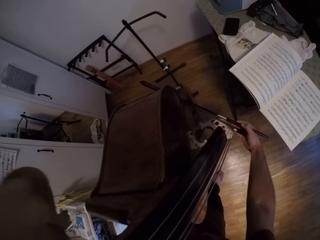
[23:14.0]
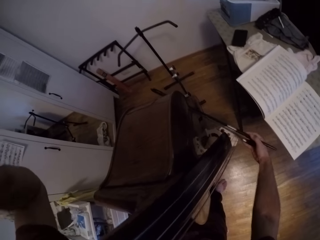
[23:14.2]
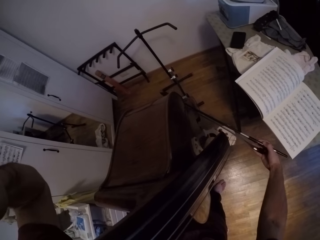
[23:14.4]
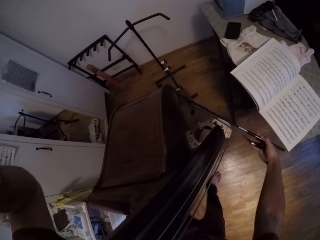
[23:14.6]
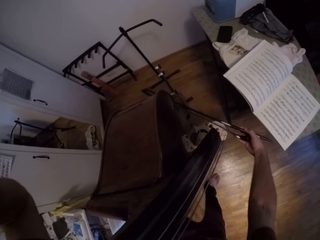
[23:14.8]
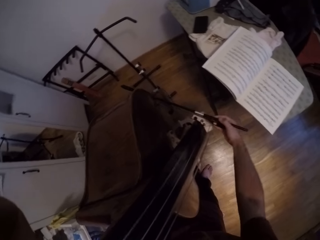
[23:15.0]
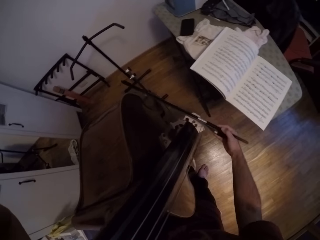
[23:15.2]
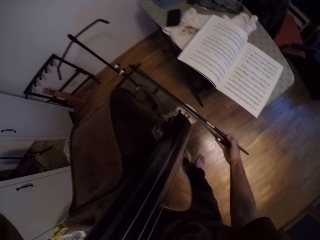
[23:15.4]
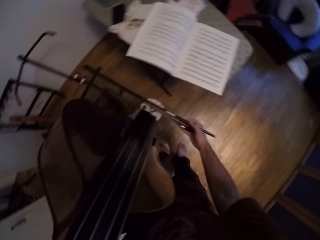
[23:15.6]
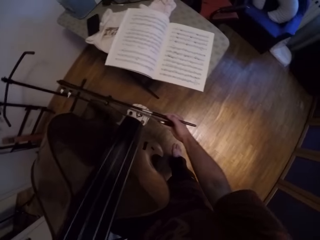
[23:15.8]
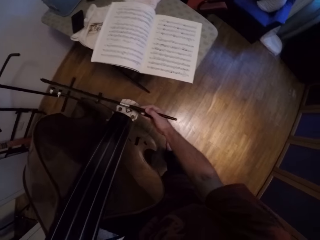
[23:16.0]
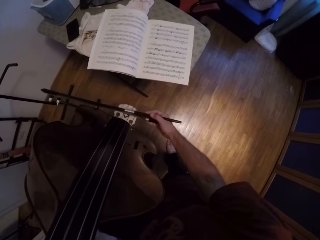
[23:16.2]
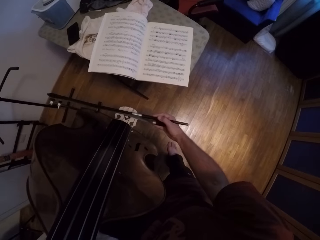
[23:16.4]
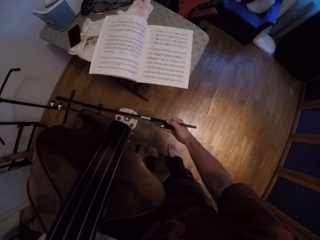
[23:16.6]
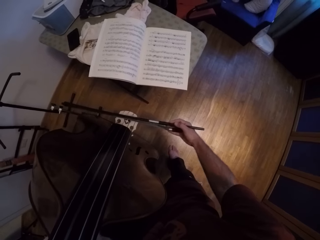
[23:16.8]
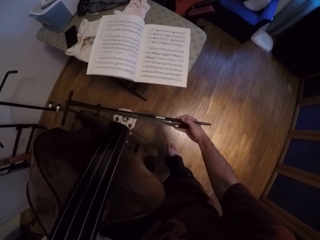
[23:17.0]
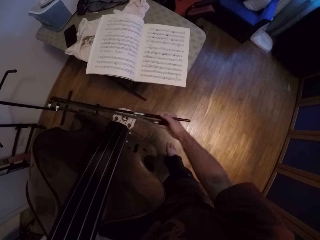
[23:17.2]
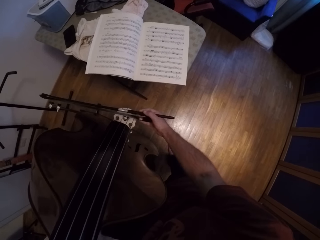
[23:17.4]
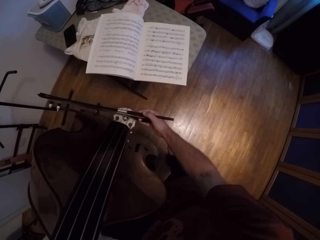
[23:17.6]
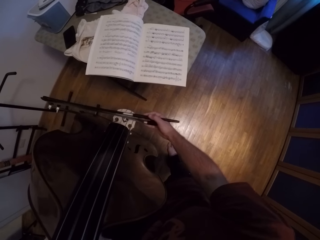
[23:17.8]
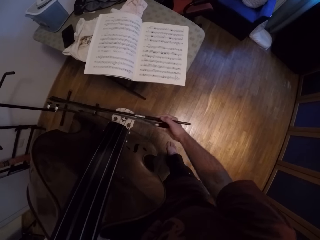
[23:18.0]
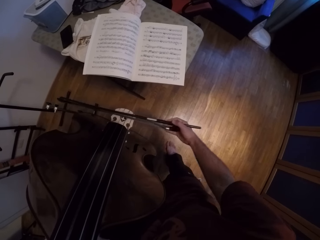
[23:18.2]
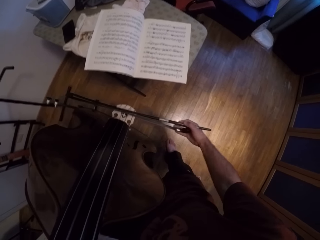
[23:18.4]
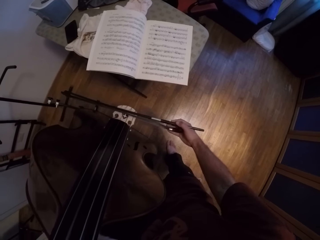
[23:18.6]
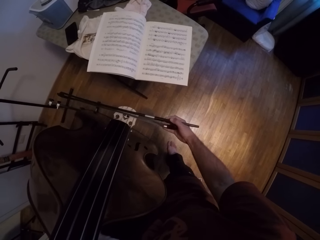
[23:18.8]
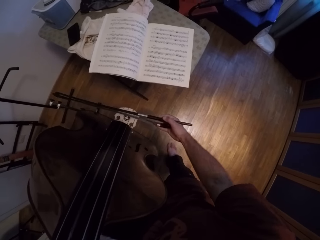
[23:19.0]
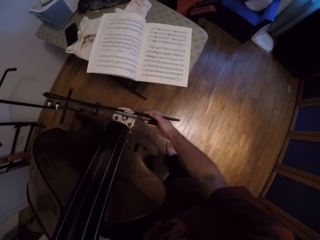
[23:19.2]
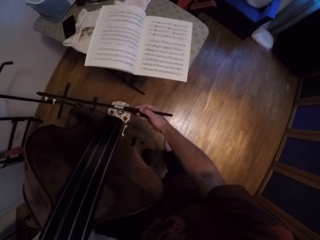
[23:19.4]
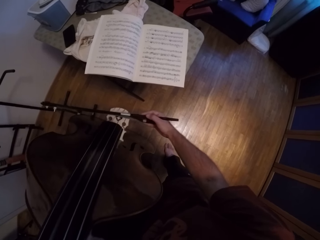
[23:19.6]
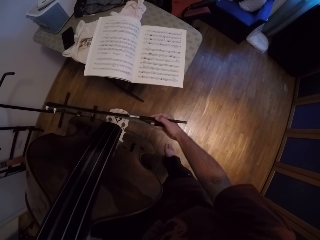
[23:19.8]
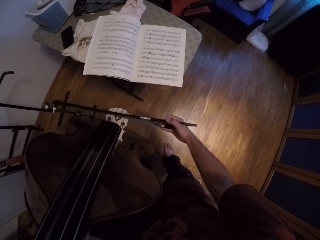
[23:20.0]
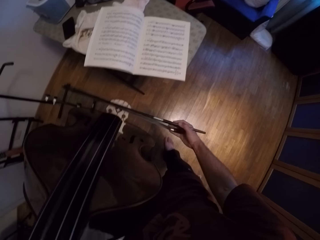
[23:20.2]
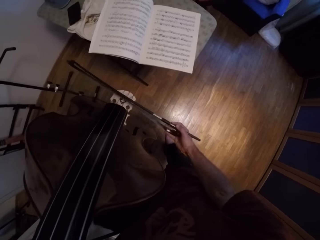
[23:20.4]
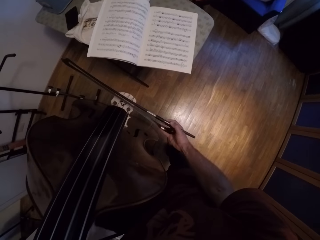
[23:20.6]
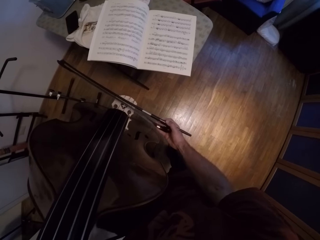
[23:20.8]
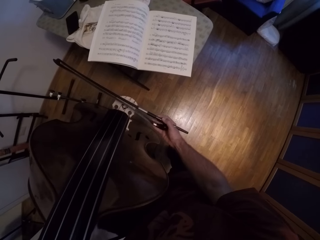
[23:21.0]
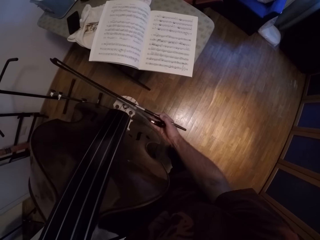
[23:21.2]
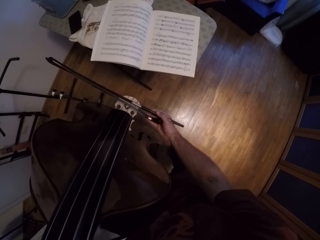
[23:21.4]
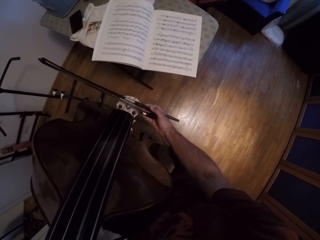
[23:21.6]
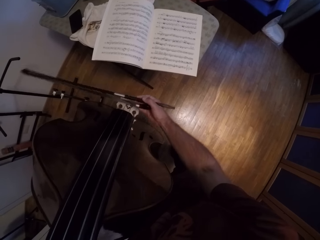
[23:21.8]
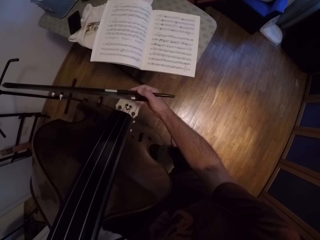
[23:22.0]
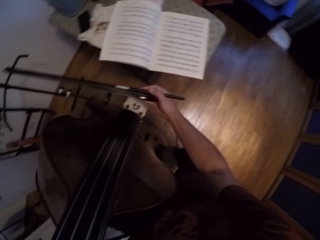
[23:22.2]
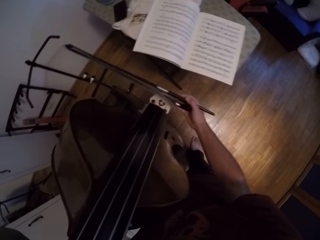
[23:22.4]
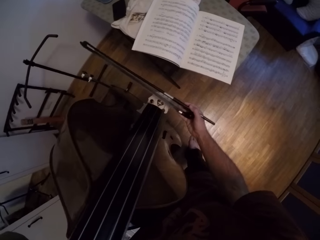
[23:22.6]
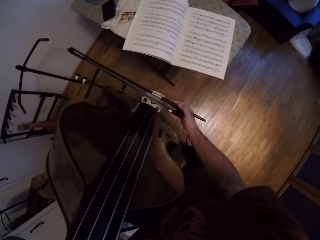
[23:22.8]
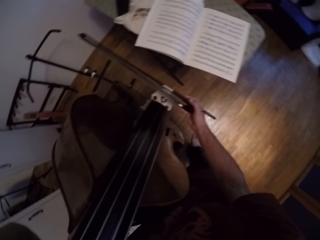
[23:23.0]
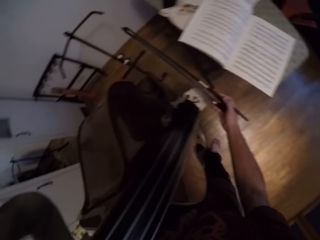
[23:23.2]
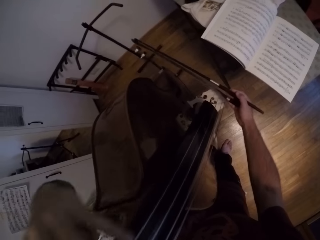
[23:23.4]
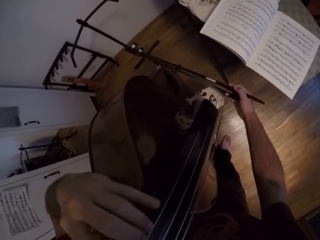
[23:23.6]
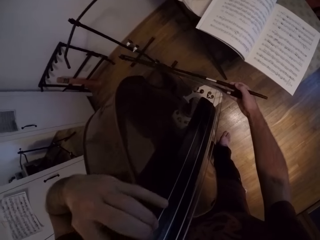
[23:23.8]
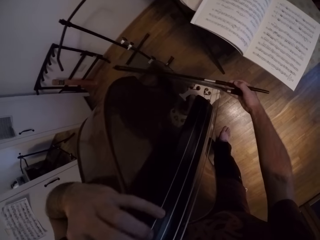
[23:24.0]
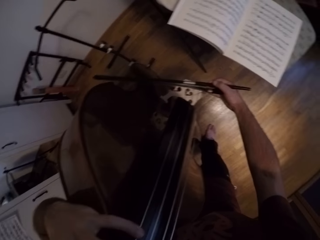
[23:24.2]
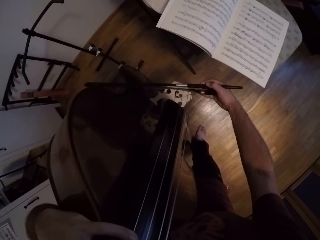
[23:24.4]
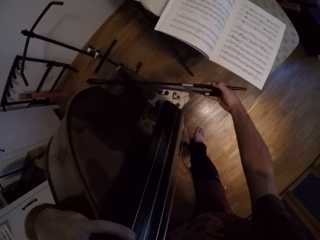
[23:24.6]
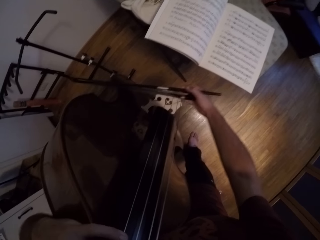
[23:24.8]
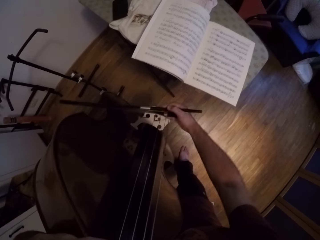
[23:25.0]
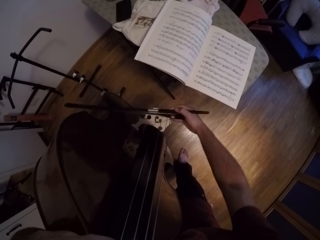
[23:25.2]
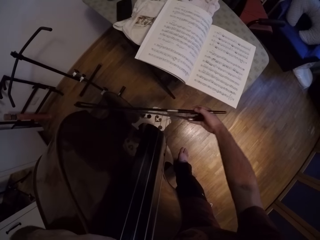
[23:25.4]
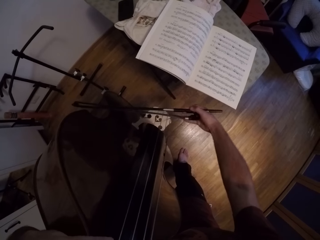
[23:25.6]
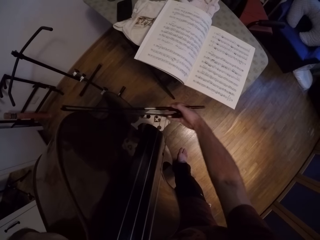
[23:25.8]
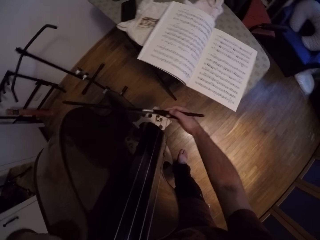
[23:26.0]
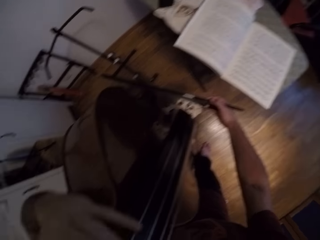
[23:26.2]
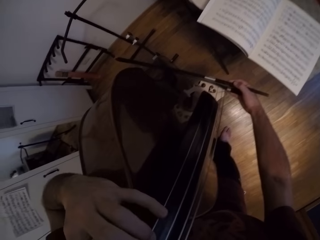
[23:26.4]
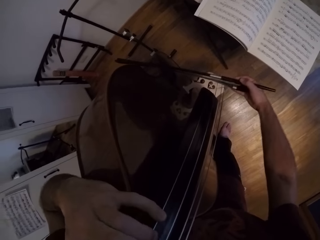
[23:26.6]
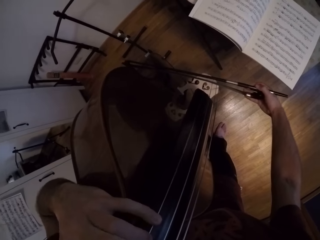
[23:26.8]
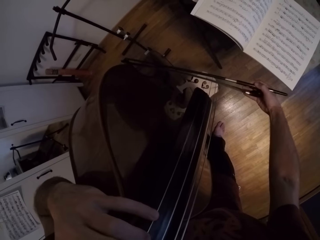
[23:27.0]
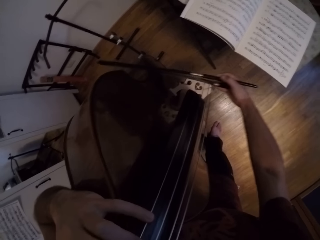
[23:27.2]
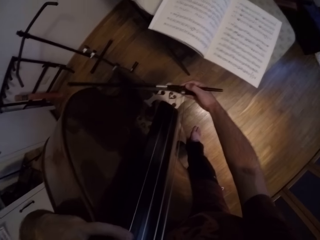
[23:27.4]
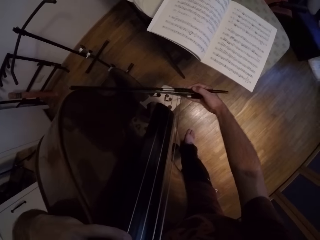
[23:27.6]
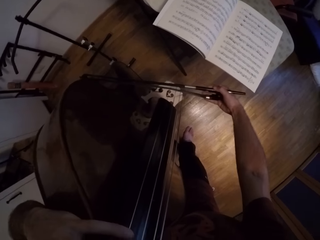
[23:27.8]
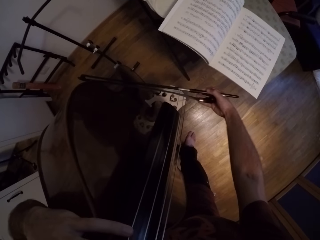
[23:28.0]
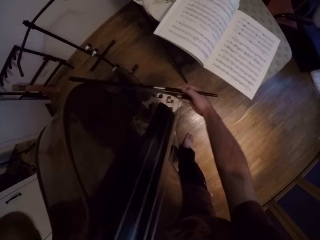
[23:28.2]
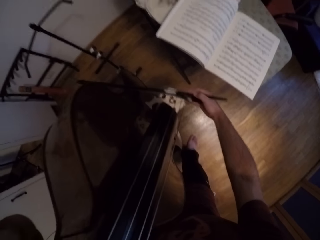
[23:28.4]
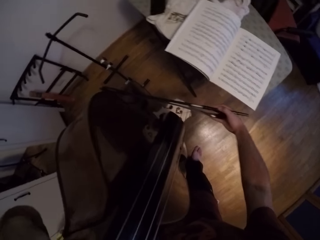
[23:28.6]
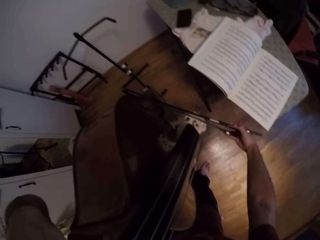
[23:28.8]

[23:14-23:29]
The camera wearer plays the strings with his left hand on the violin. He plays the violin.

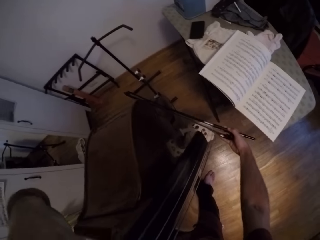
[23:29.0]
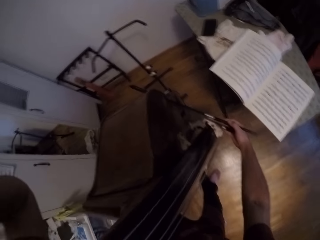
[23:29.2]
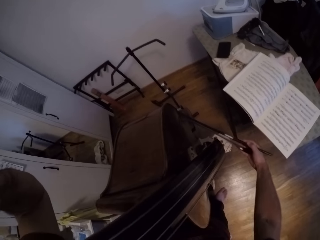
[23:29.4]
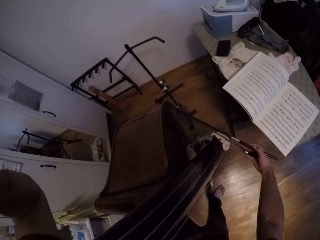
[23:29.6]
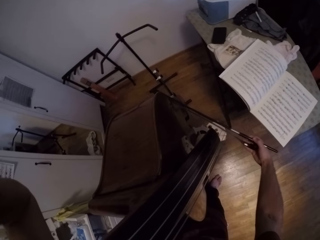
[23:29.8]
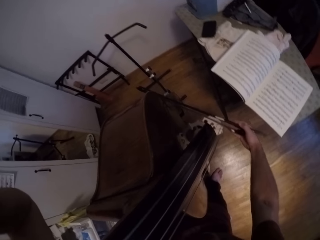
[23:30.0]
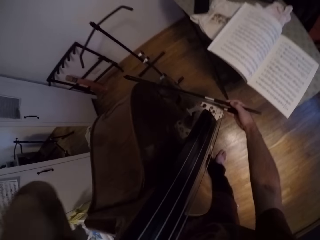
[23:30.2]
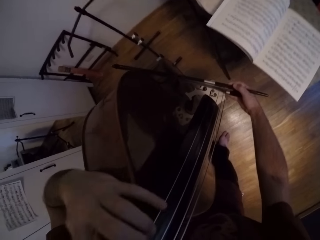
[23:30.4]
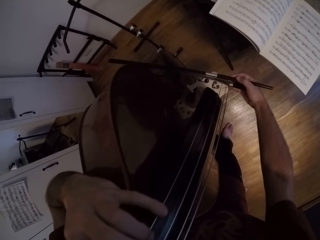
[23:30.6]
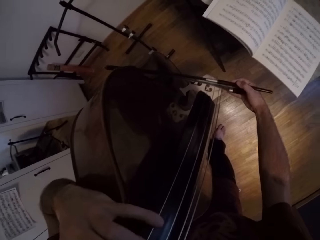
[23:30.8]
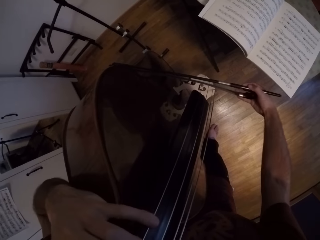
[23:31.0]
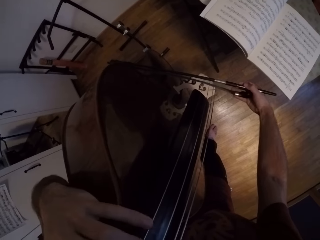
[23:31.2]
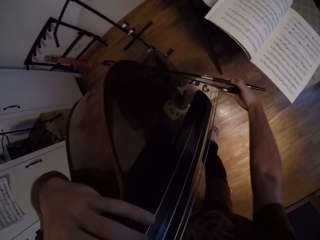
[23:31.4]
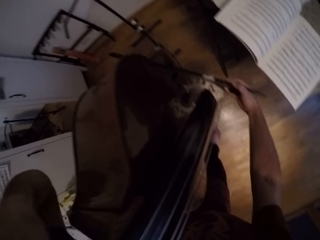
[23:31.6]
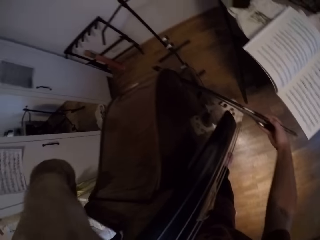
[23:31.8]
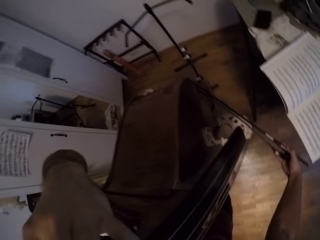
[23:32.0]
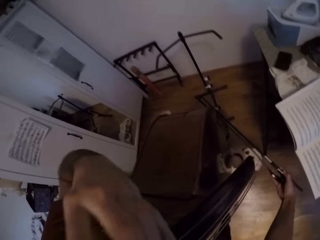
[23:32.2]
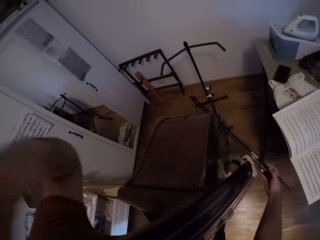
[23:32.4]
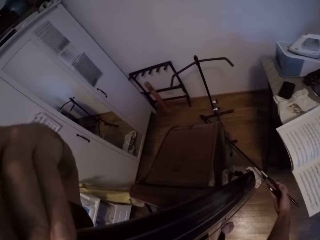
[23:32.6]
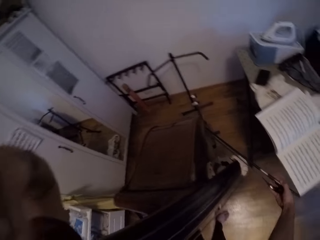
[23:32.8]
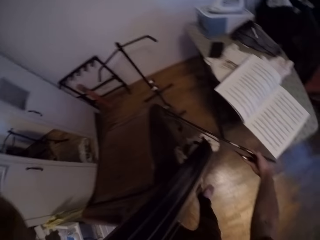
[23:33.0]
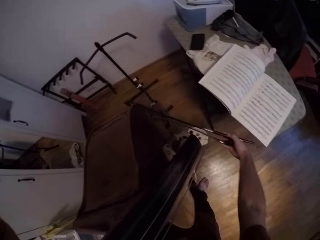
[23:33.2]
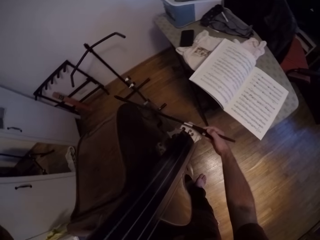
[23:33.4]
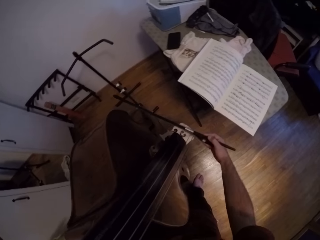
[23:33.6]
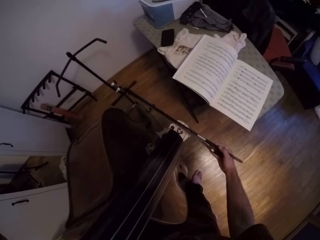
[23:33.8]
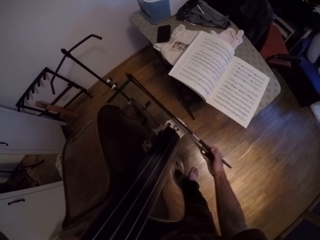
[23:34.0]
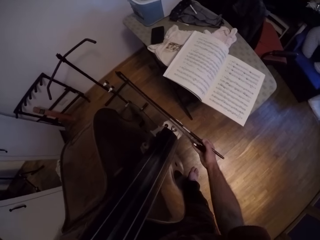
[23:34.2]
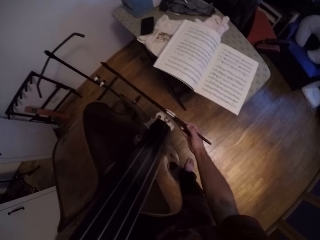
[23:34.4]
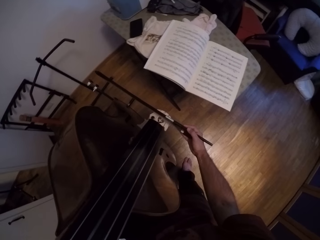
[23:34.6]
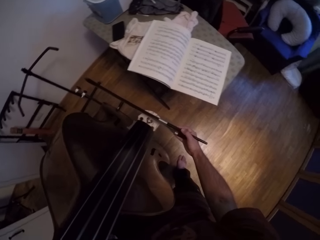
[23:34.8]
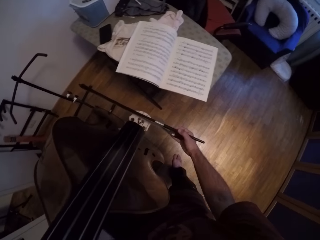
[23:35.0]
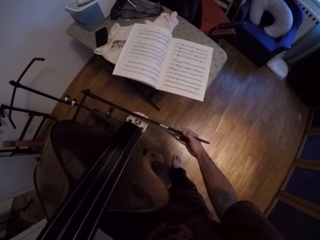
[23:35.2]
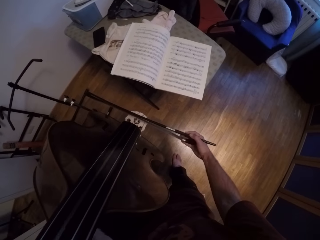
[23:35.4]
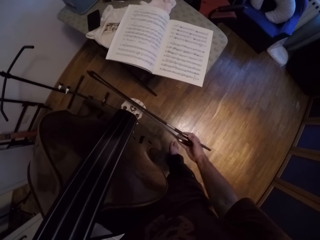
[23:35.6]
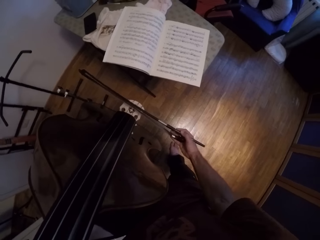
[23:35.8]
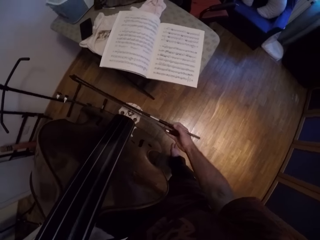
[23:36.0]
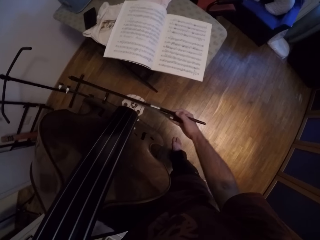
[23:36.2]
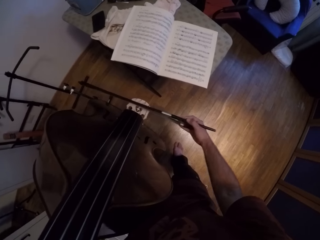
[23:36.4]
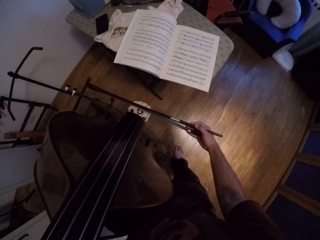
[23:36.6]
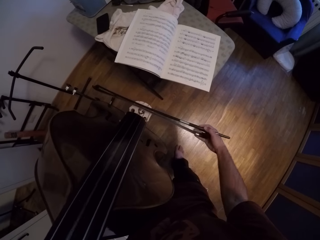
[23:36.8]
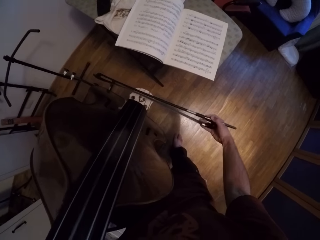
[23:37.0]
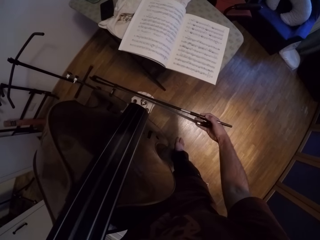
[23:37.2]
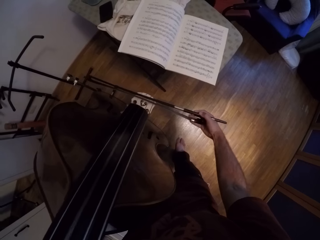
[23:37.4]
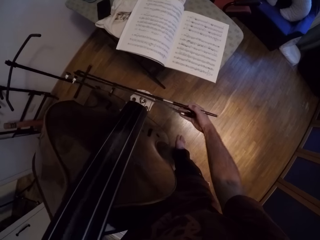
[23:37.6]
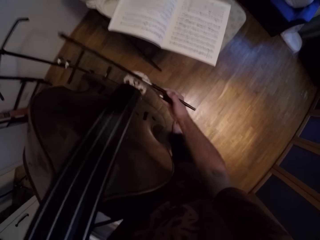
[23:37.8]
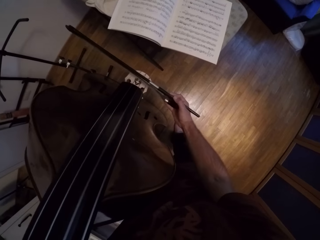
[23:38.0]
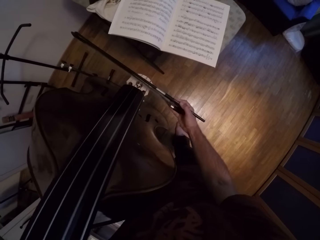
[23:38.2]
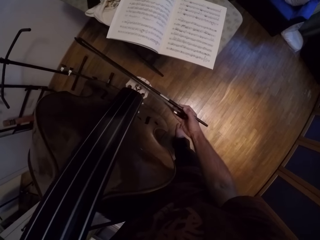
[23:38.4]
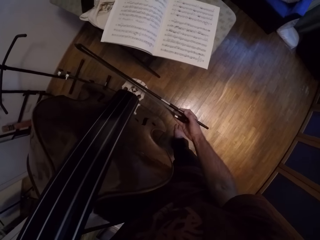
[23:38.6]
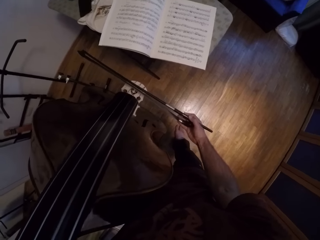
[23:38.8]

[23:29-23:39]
The camera wearer plays the strings with his left hand on the violin. He plays the violin.
